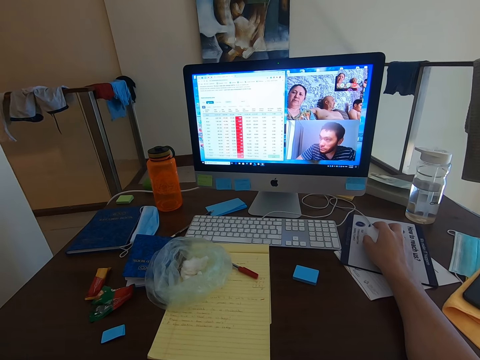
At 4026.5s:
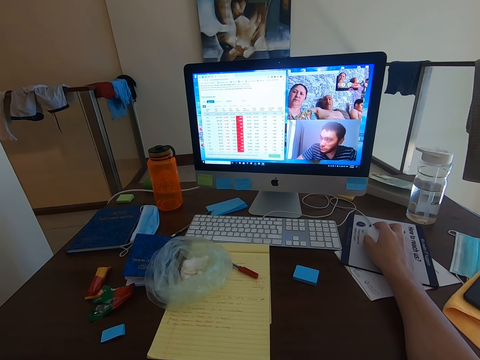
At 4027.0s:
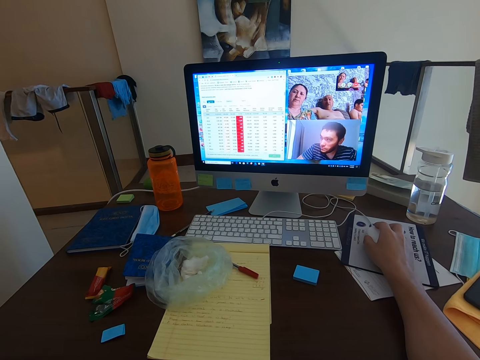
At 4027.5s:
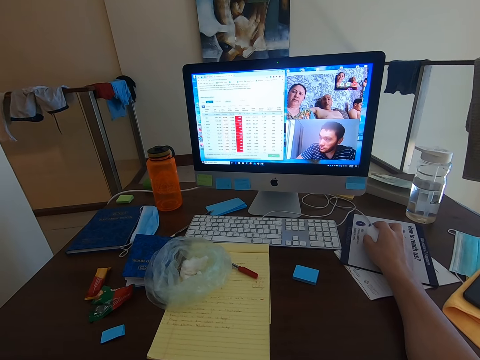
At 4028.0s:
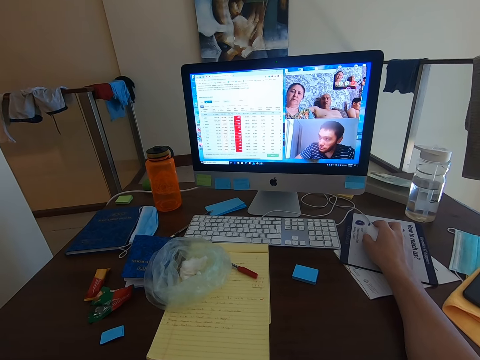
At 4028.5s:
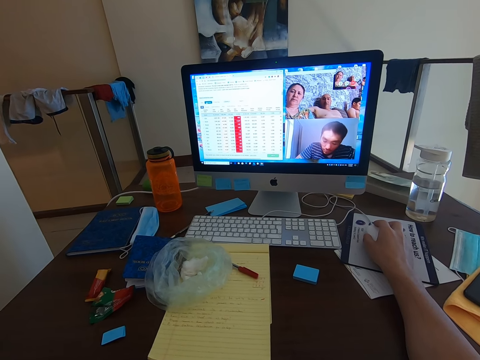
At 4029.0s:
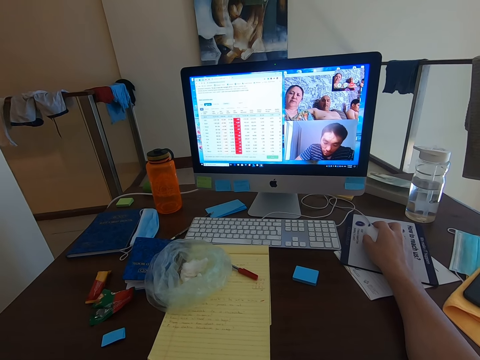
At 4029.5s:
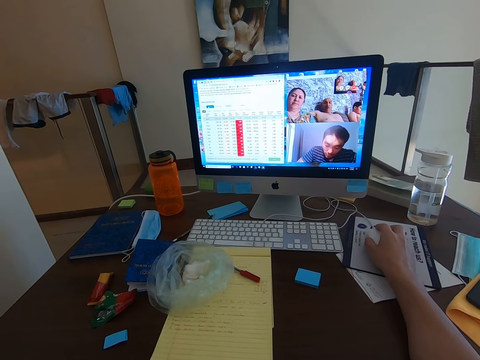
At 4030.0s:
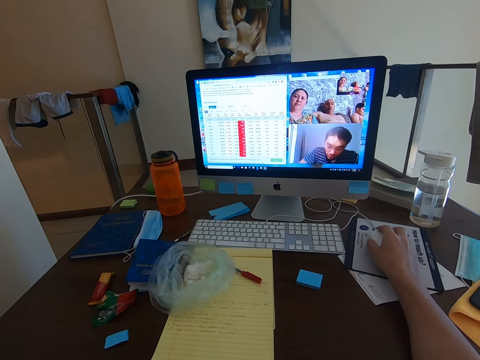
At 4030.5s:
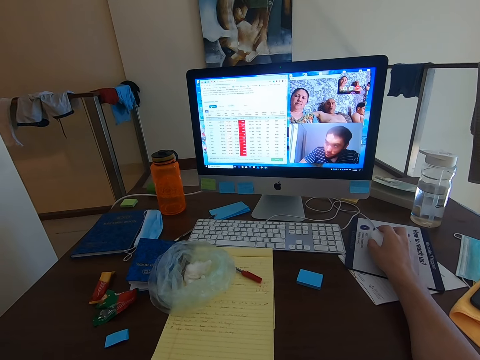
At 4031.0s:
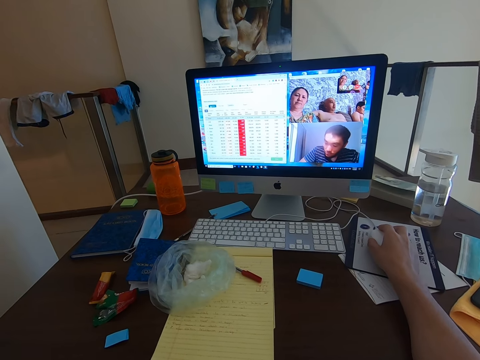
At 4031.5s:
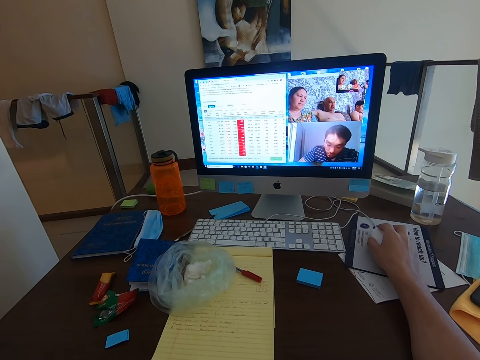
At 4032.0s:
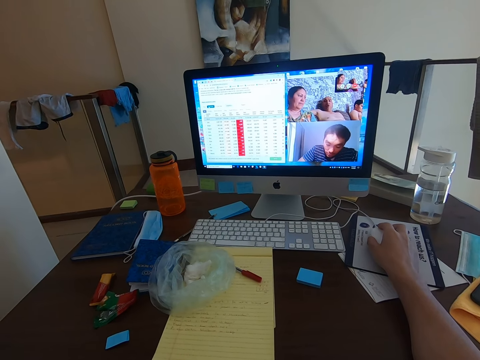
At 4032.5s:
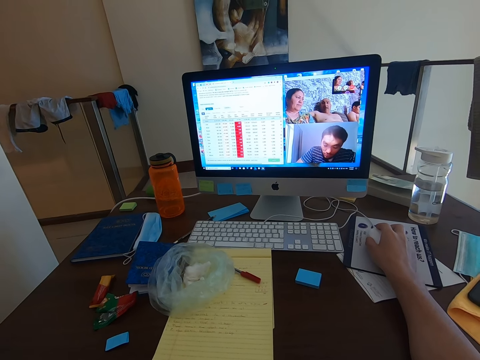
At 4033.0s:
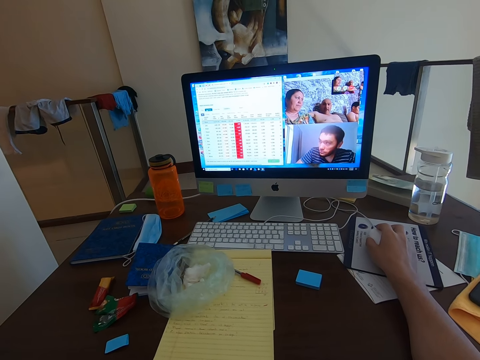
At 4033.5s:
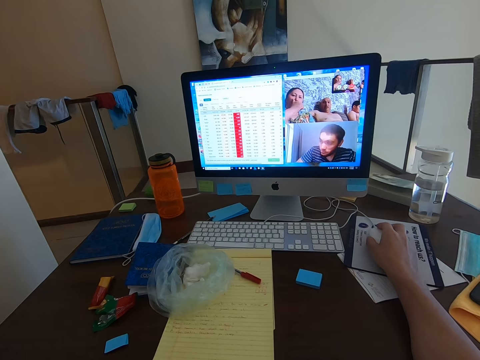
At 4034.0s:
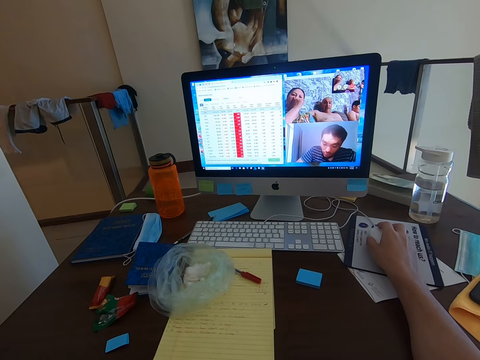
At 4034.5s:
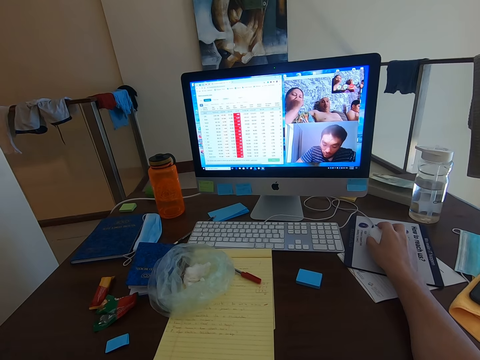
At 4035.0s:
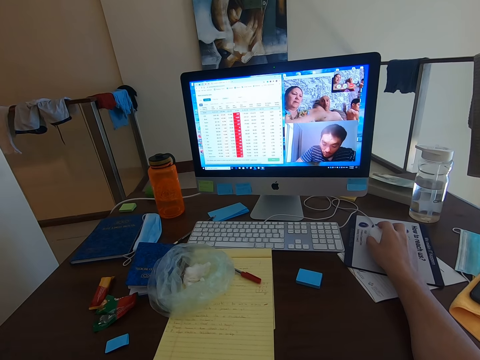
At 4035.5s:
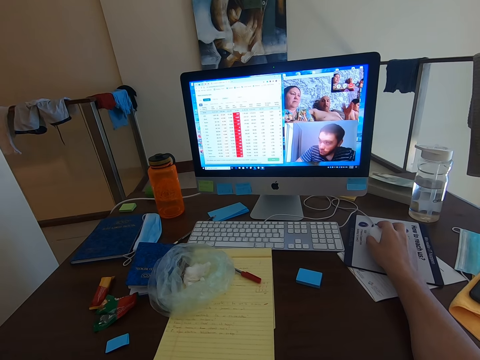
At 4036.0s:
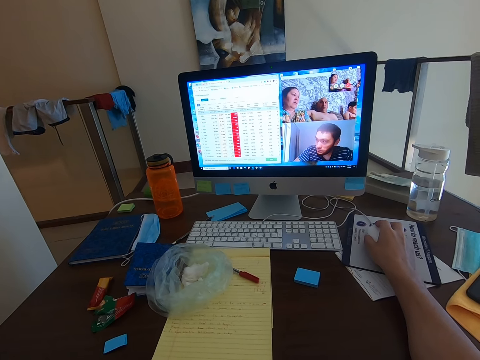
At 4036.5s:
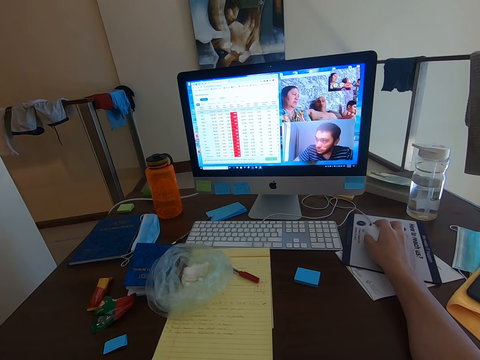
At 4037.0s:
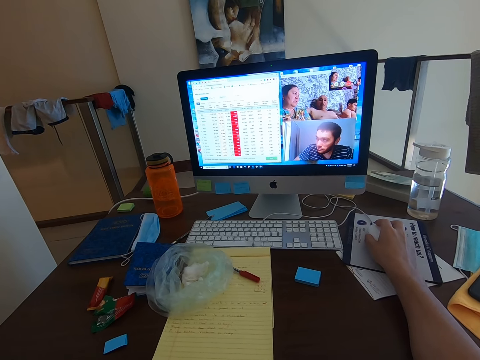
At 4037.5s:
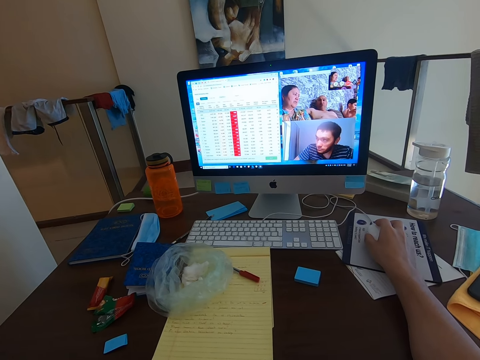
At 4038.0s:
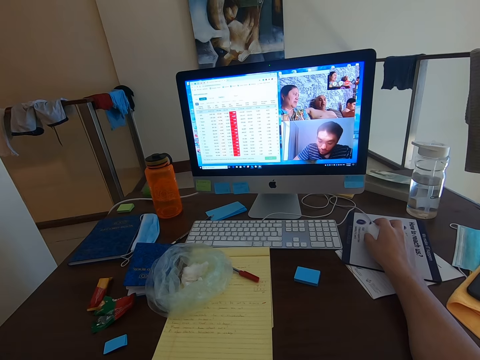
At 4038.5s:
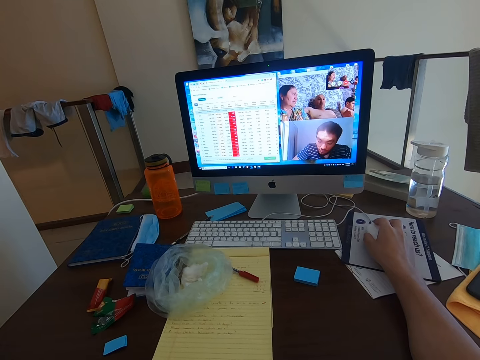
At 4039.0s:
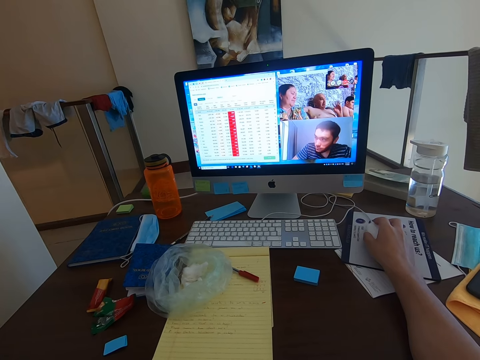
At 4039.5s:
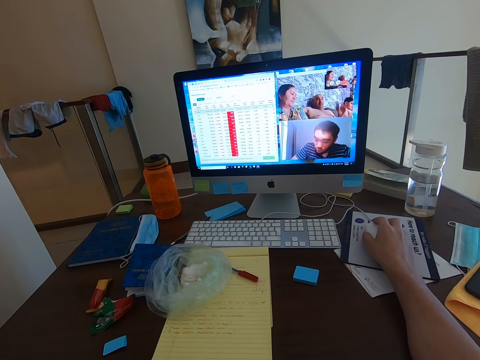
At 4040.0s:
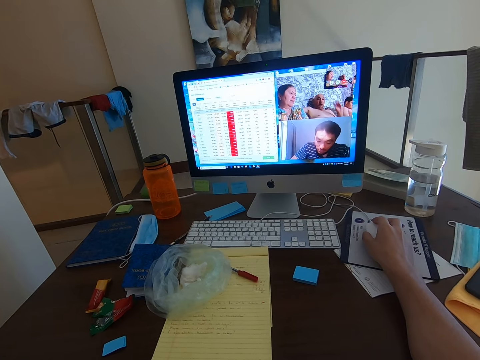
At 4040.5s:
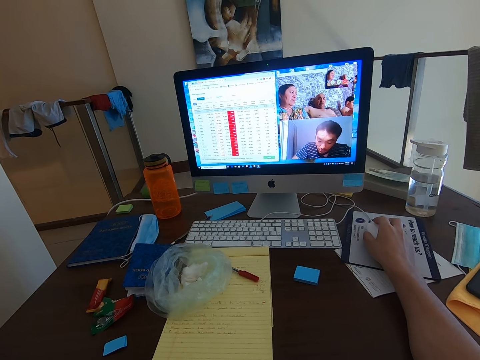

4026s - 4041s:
A man converses with the camera wearer. A woman wipes her nose. The man makes a hand gesture. The camera wearer watches the video call.

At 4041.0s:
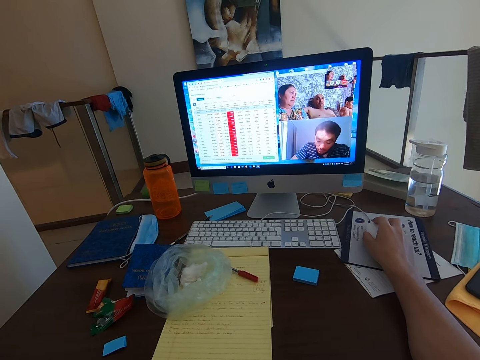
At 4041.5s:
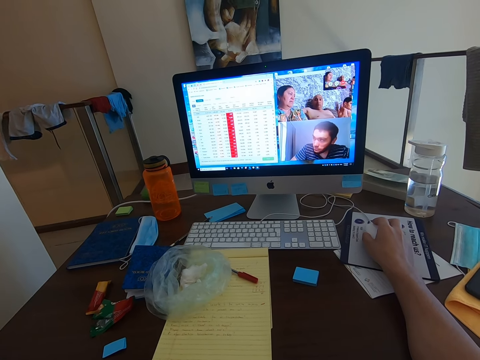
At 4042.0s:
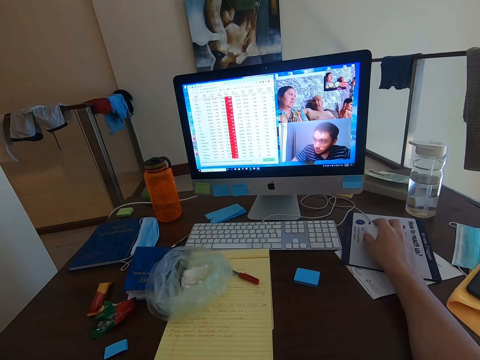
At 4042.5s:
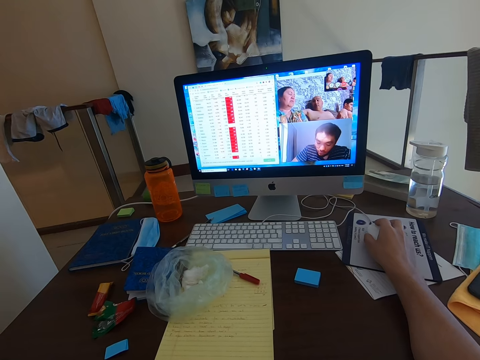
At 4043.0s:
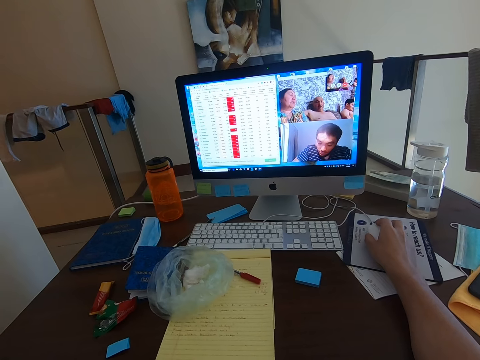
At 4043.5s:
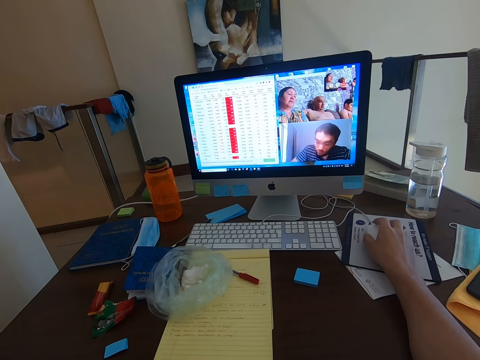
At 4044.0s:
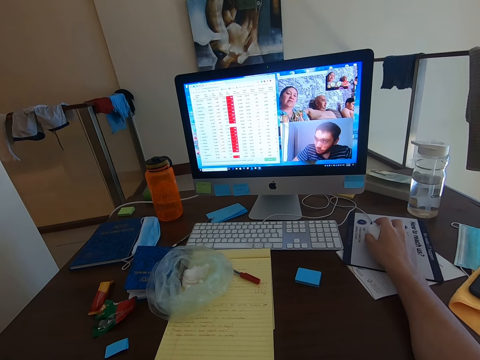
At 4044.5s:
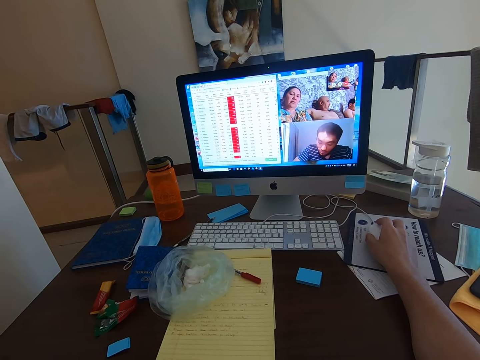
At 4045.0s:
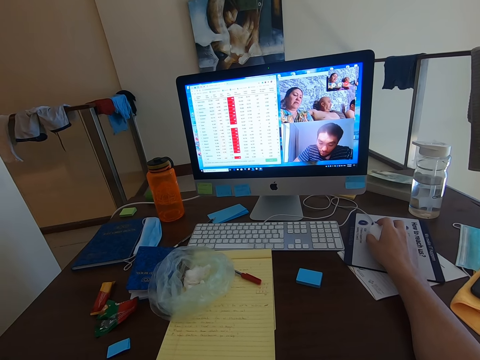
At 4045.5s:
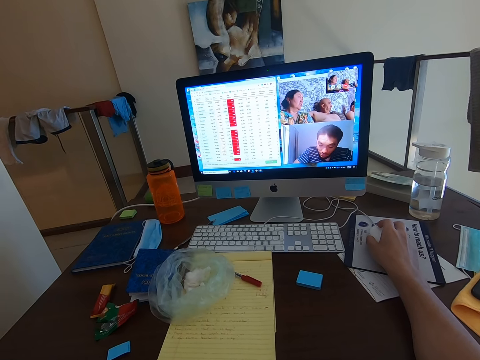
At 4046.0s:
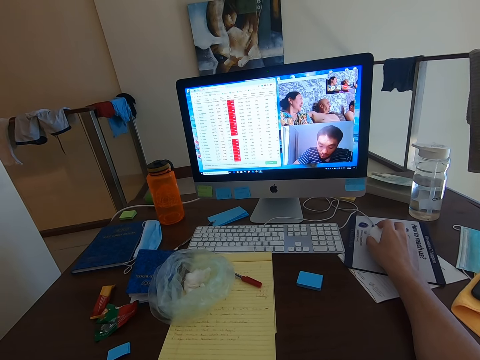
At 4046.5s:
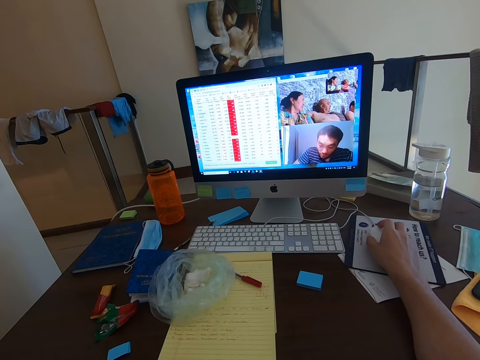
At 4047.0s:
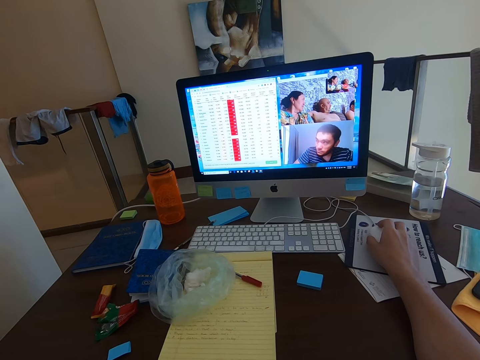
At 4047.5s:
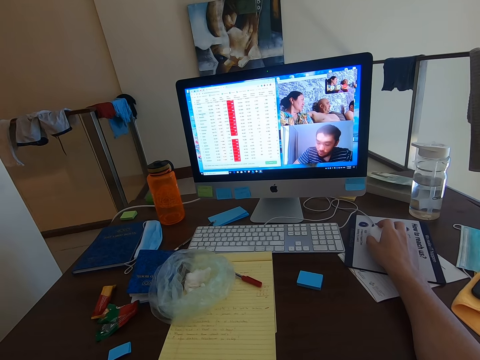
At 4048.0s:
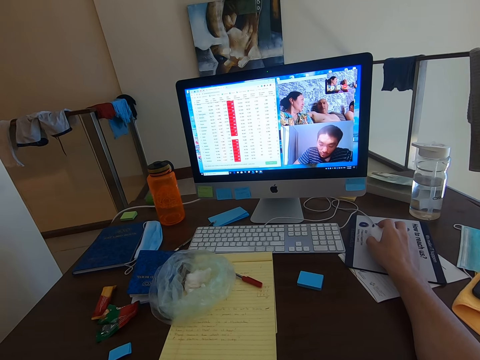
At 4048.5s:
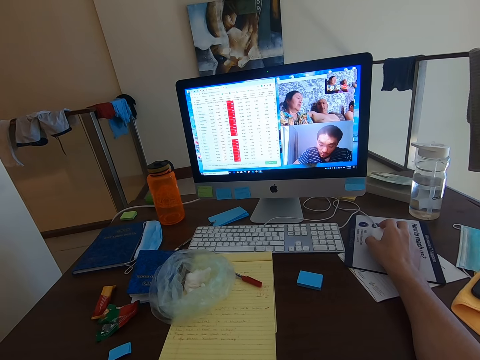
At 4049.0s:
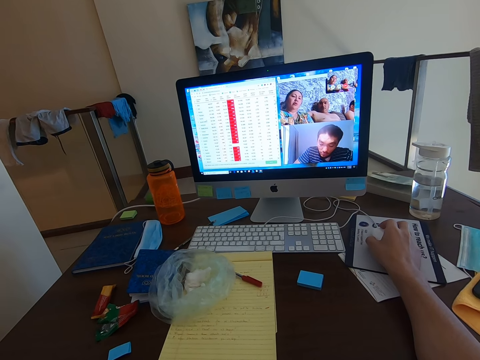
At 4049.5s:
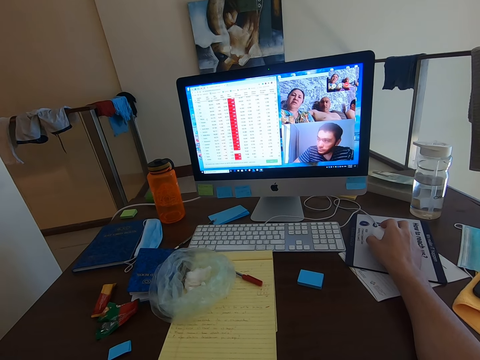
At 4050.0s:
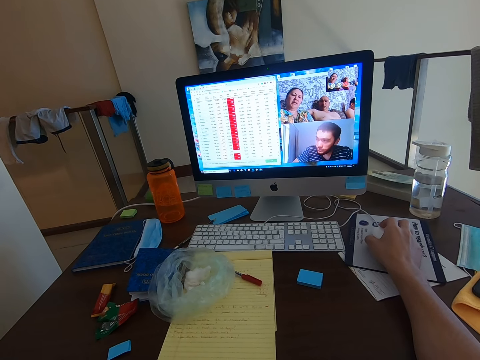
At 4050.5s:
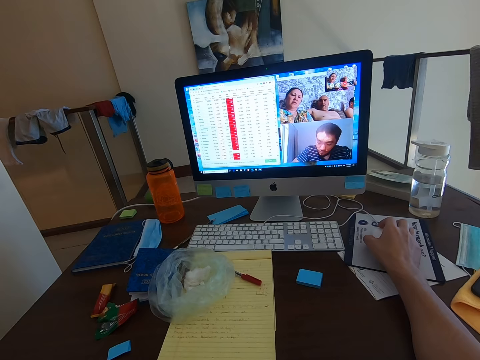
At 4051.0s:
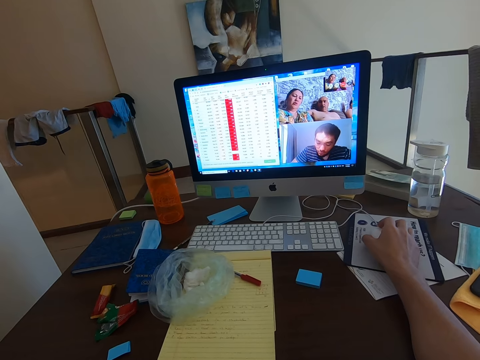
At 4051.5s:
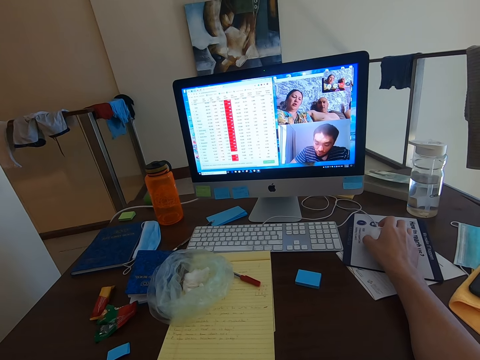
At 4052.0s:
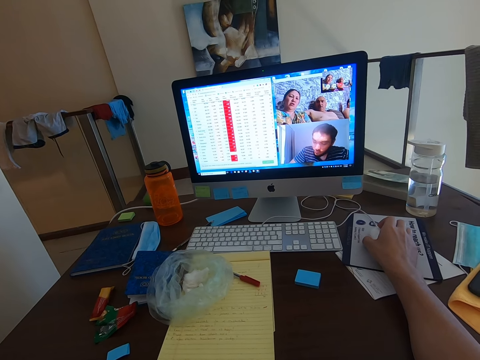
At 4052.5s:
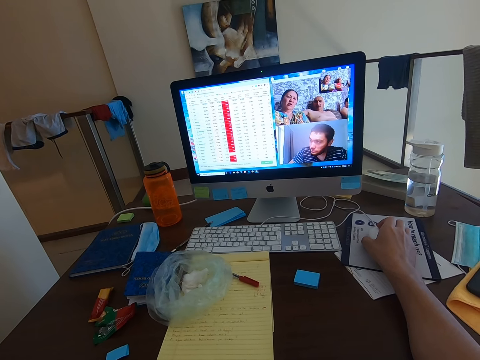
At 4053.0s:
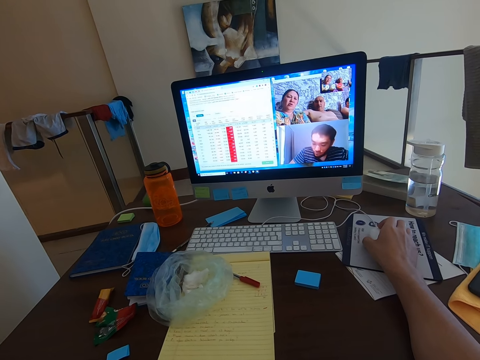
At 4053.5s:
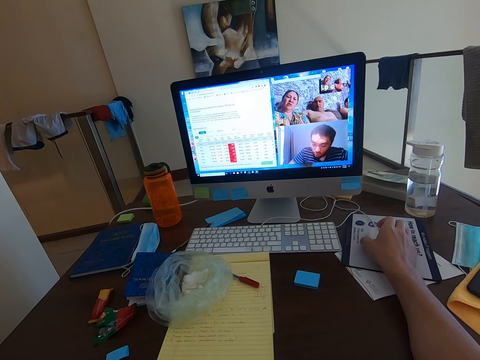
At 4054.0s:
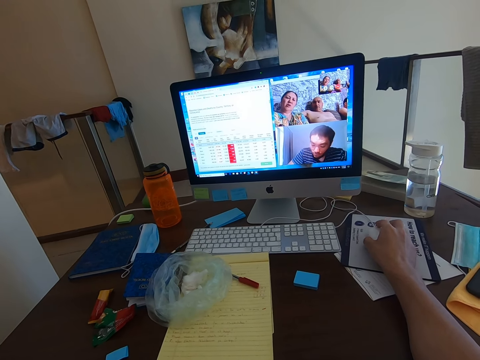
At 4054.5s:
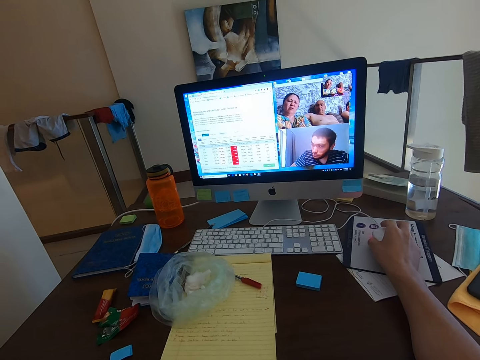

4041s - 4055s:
A woman converses with the camera wearer.
